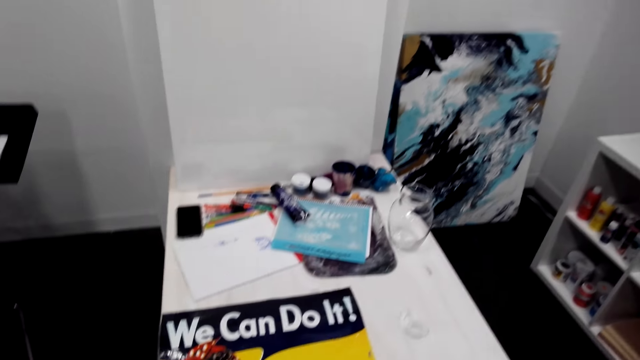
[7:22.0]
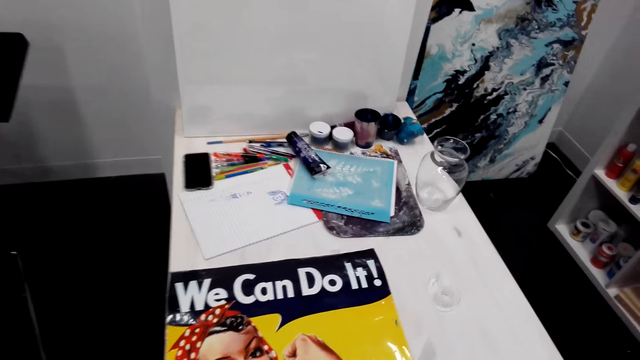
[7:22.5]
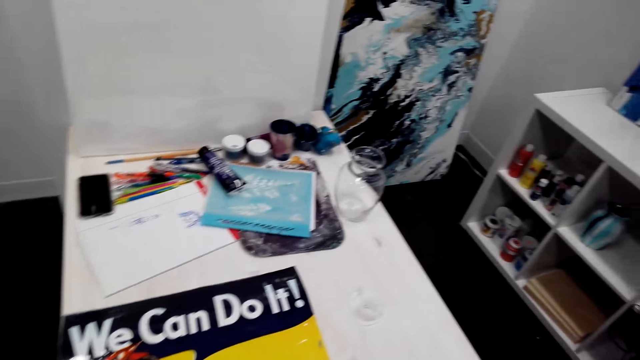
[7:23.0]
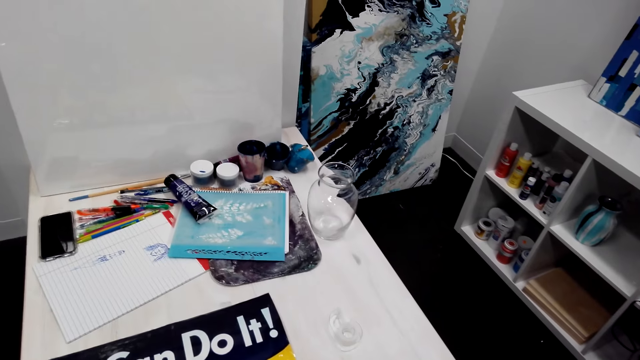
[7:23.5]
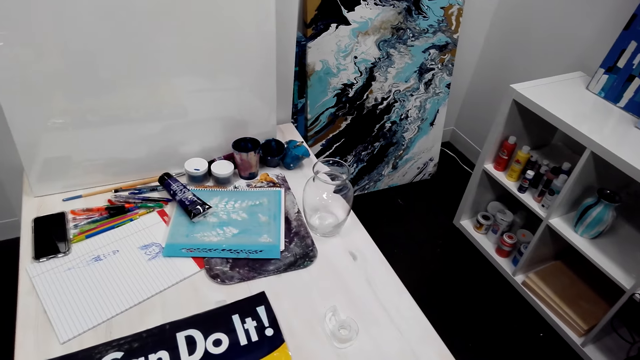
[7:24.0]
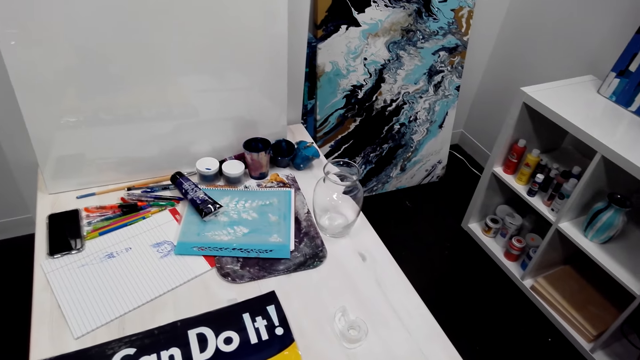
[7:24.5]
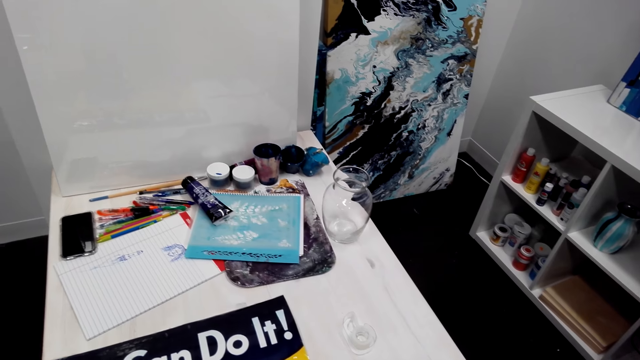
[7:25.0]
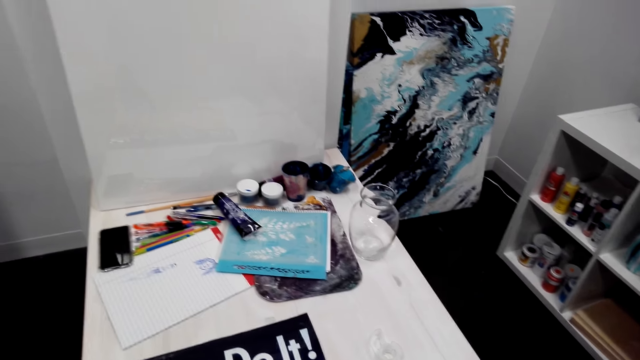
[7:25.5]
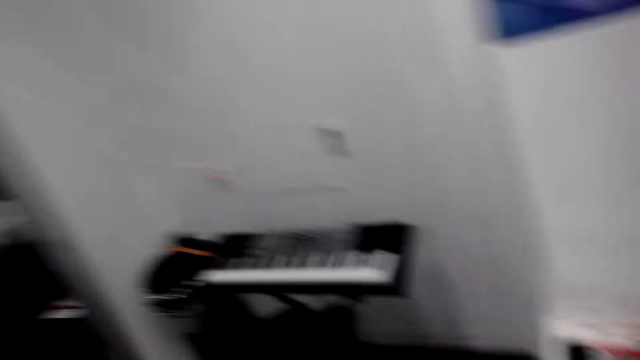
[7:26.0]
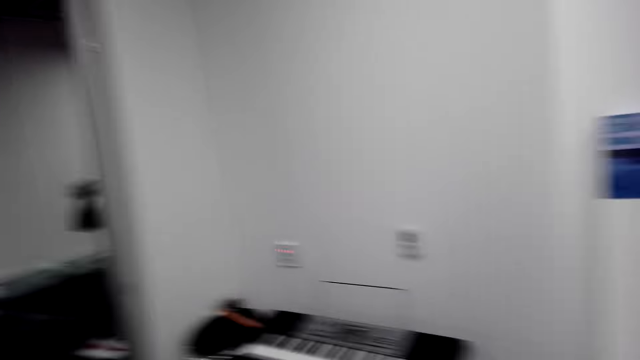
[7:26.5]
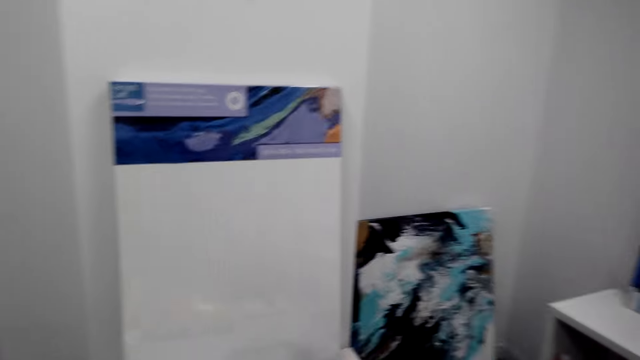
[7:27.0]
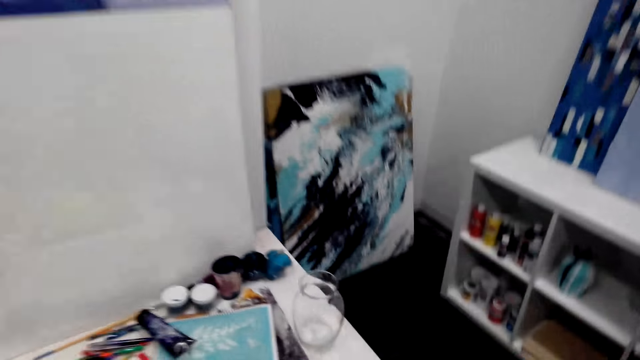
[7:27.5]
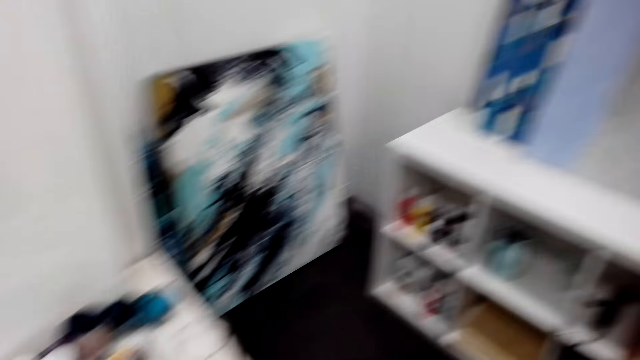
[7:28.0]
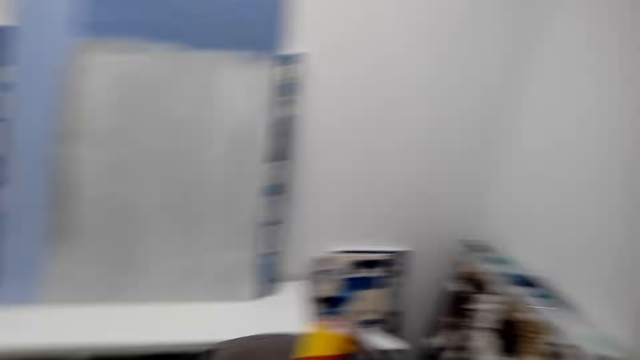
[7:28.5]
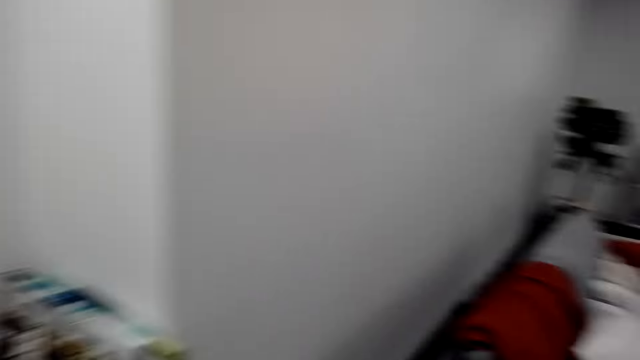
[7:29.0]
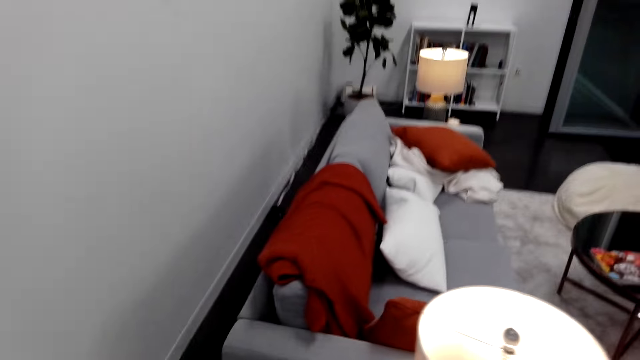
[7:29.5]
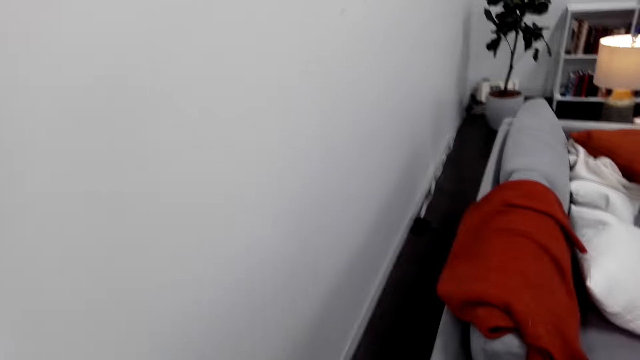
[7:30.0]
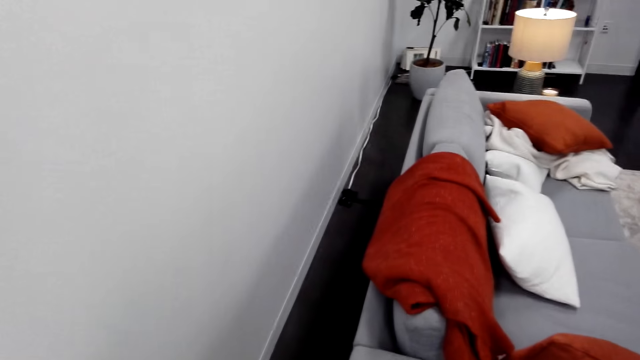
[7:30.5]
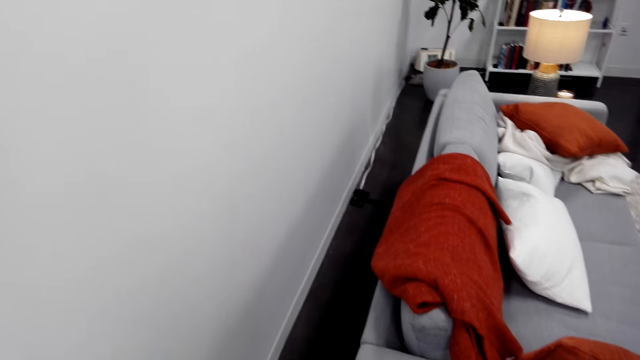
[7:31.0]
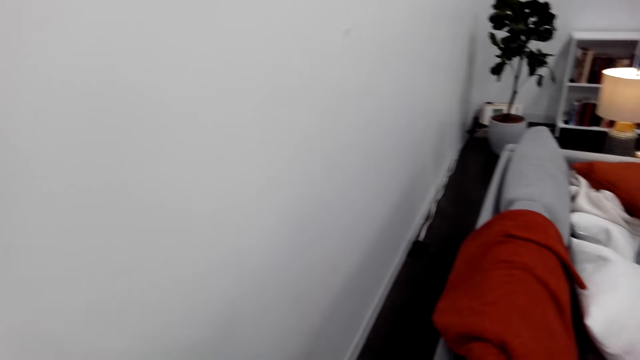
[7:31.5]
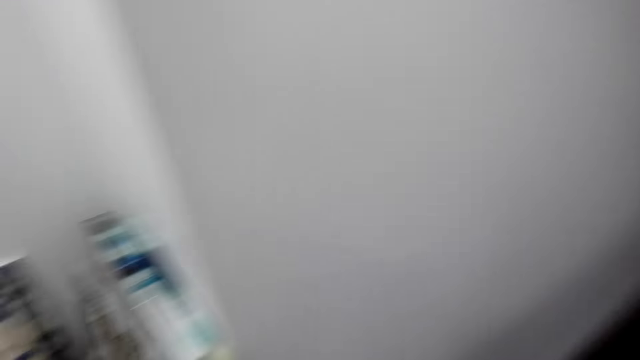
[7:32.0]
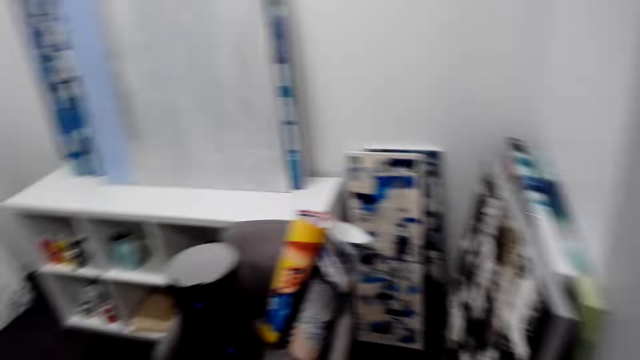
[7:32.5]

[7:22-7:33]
The camera wearer picks up the poster from the table. They walk around the house.

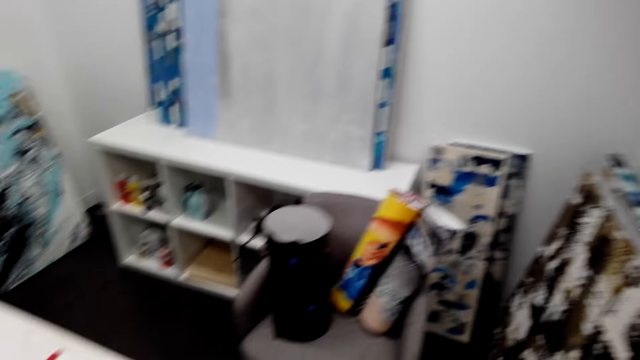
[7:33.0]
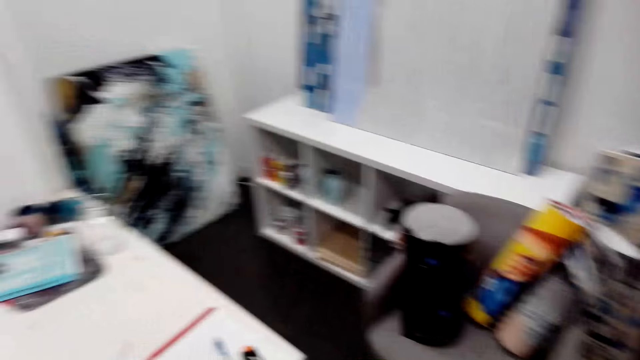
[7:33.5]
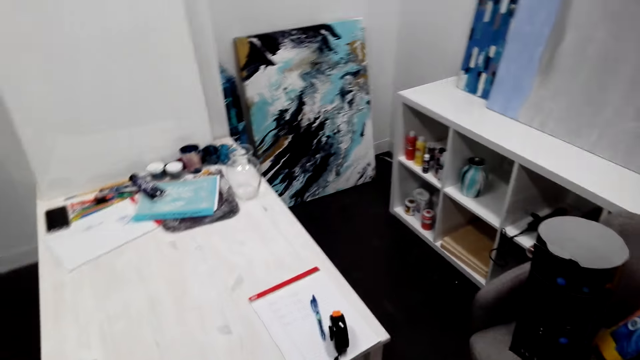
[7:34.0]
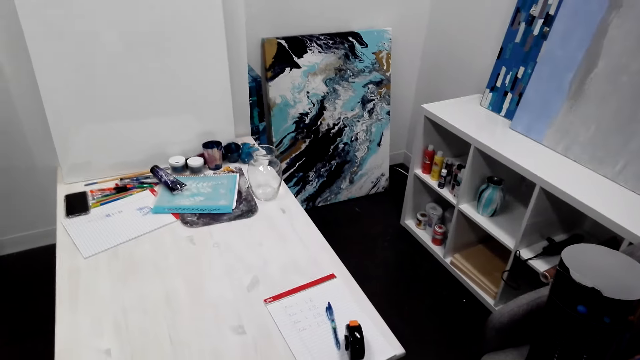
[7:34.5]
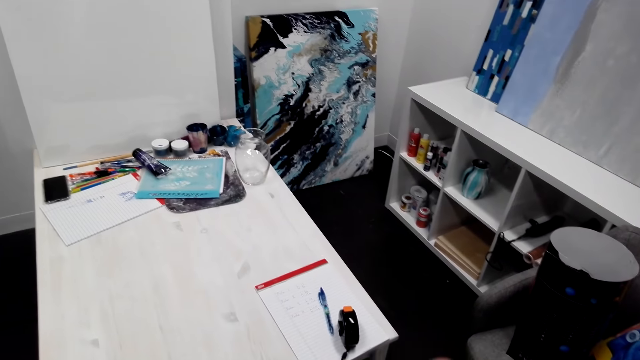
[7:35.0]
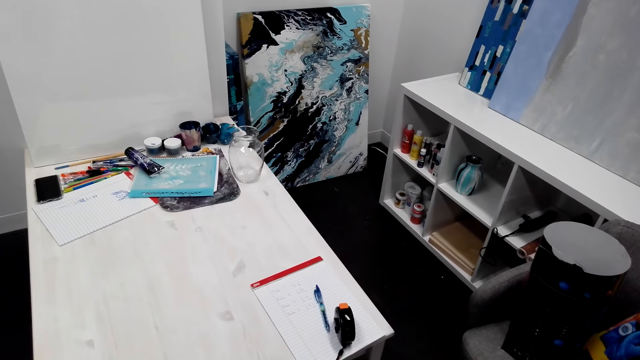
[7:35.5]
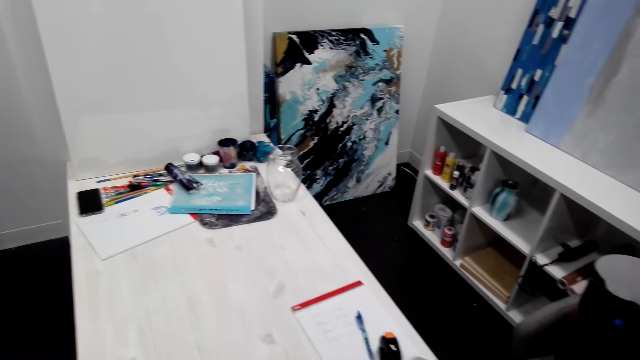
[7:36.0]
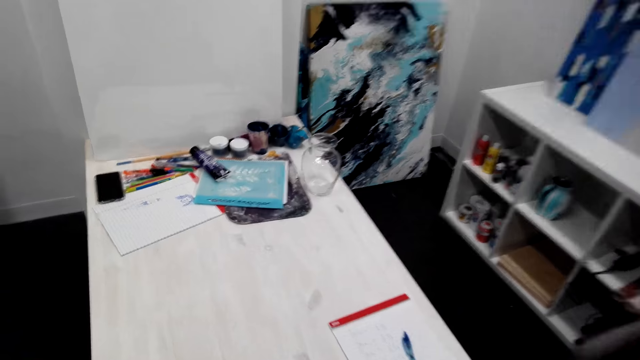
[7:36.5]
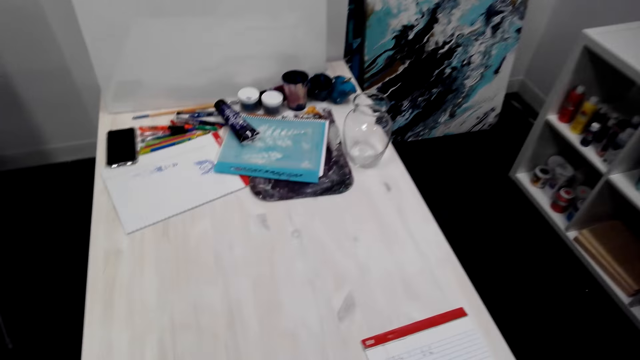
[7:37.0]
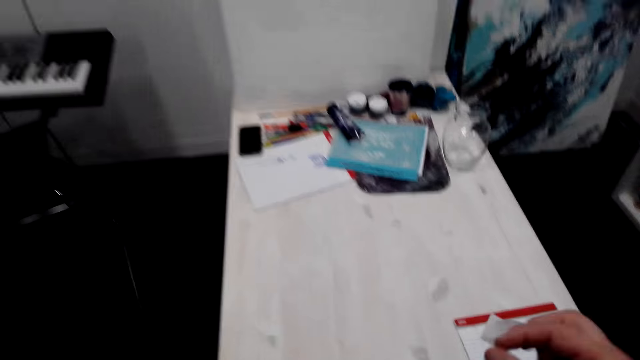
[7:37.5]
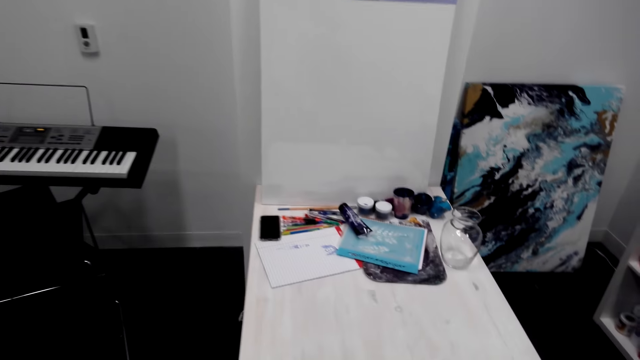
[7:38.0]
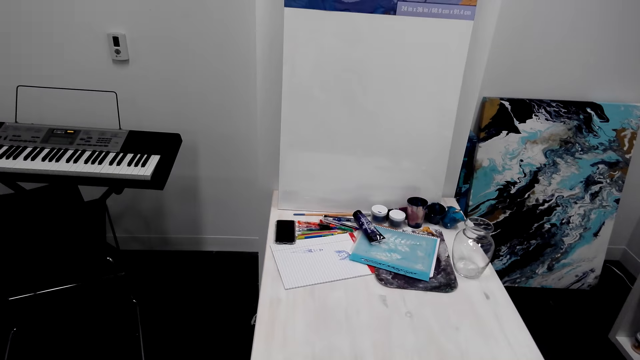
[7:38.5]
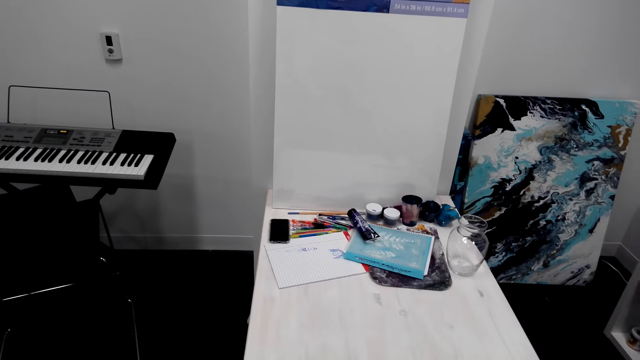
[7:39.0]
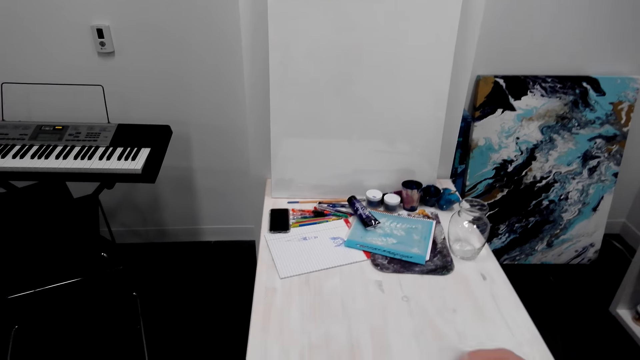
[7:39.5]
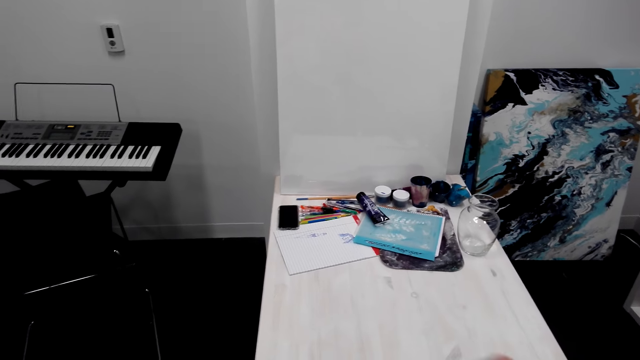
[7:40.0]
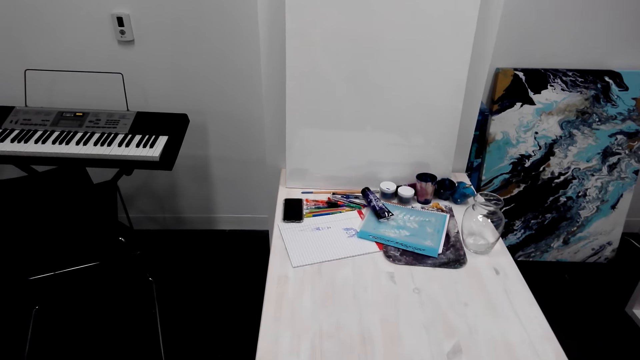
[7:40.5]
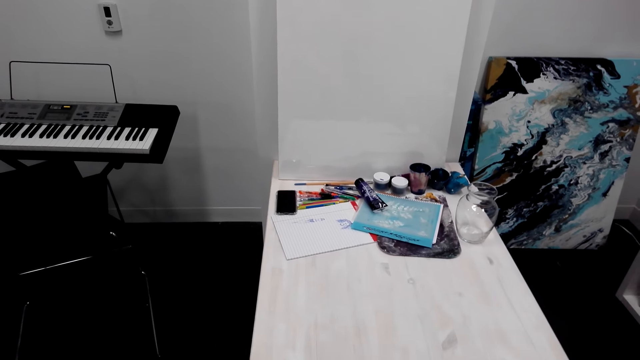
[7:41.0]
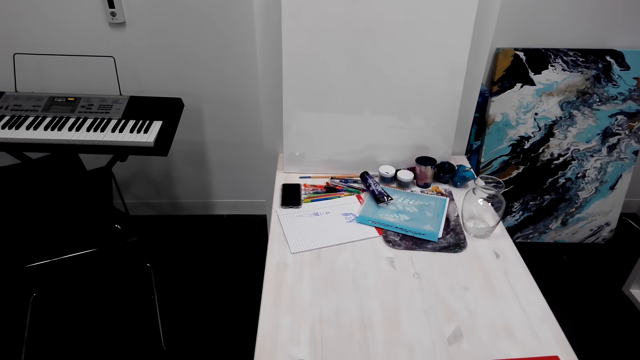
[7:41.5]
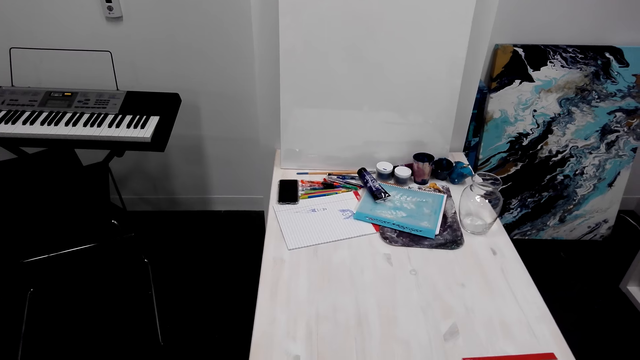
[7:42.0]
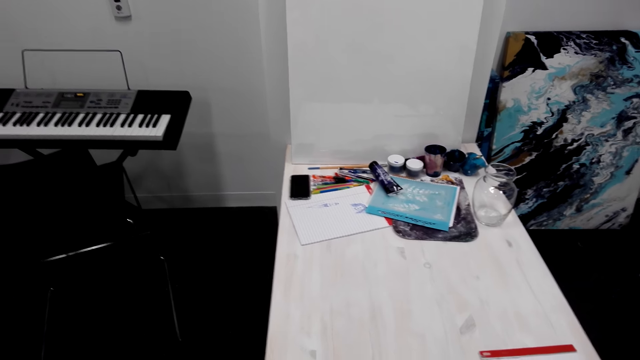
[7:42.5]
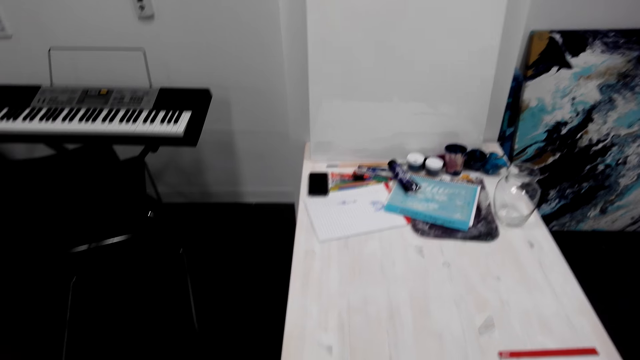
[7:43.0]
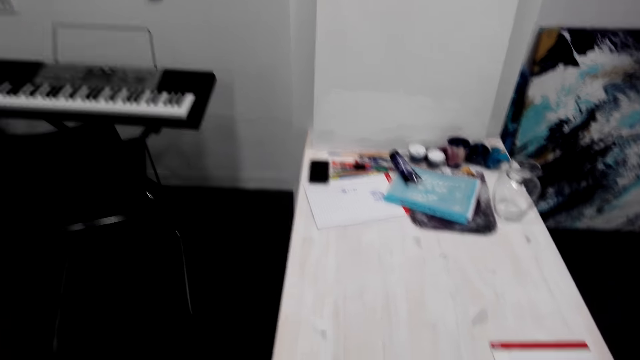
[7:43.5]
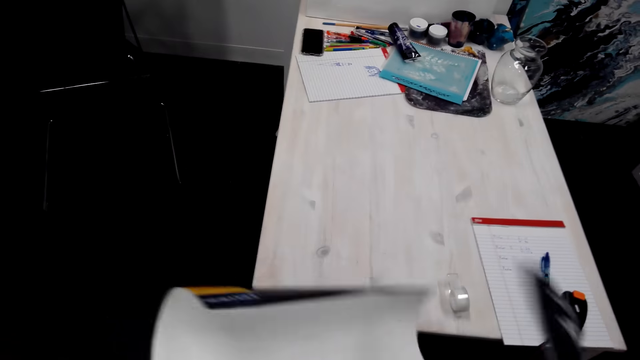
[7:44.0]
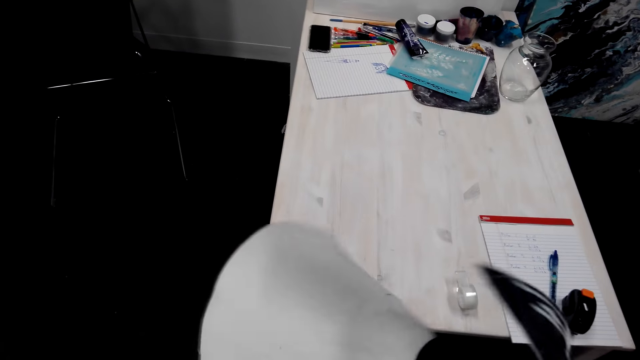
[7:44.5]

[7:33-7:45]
The camera wearer has tape on his fingers. He cuts a cellotape. He holds the poster in his hands.
